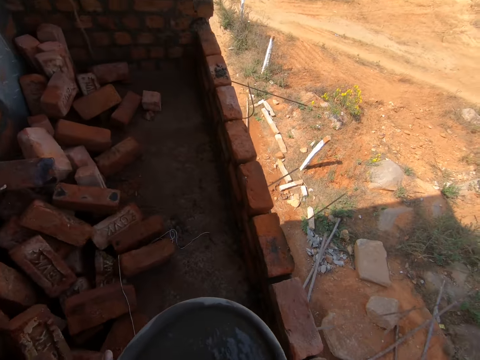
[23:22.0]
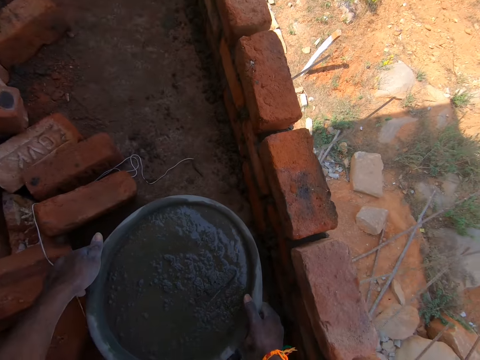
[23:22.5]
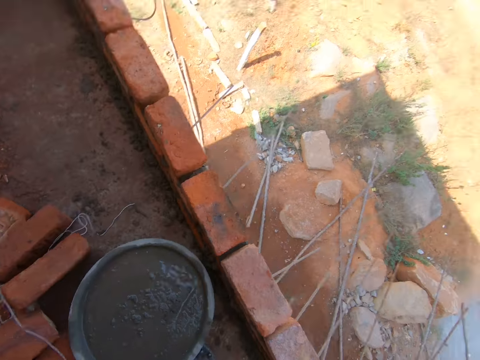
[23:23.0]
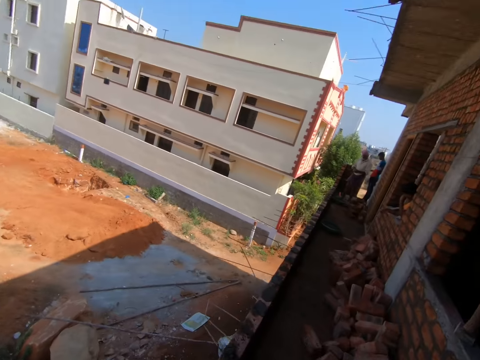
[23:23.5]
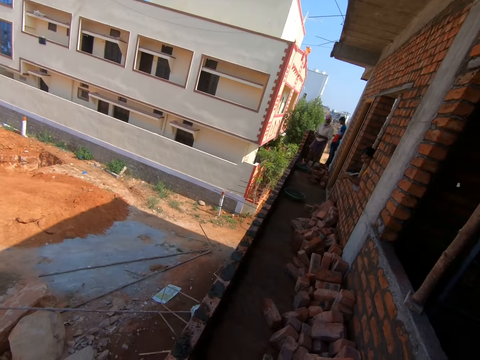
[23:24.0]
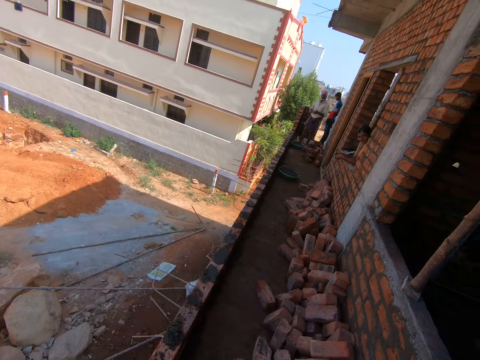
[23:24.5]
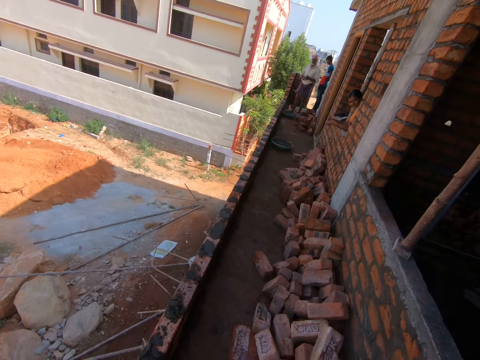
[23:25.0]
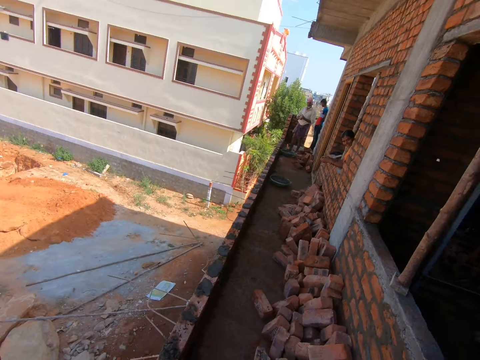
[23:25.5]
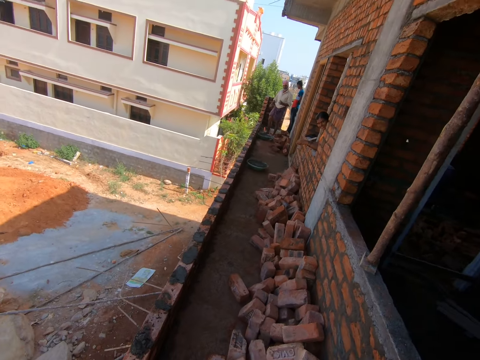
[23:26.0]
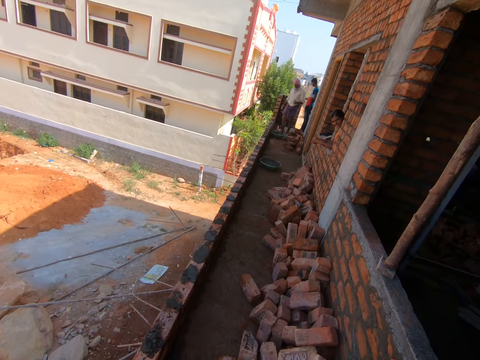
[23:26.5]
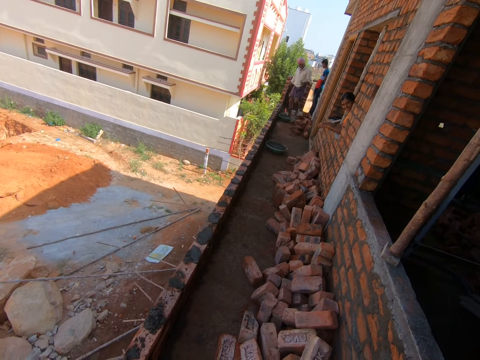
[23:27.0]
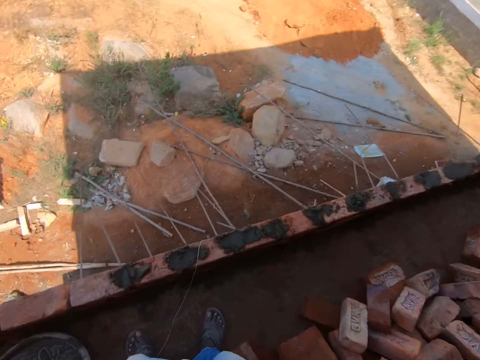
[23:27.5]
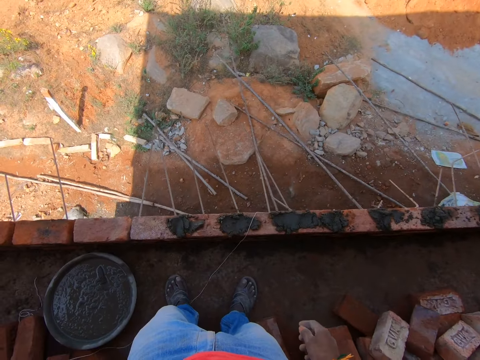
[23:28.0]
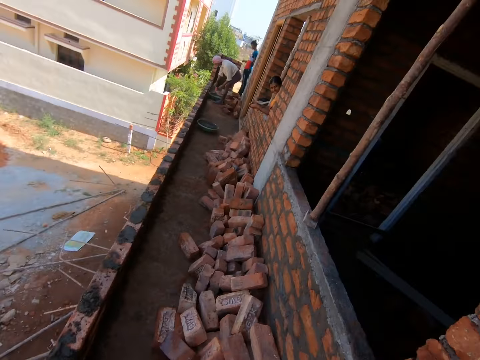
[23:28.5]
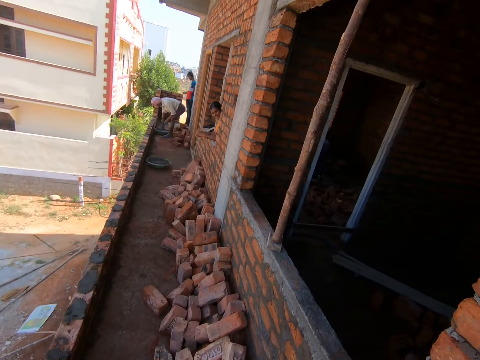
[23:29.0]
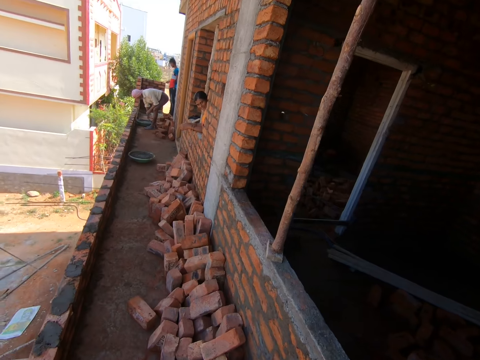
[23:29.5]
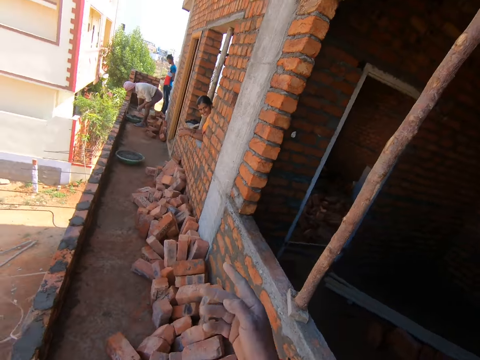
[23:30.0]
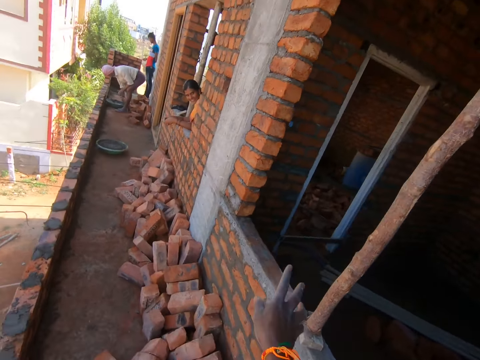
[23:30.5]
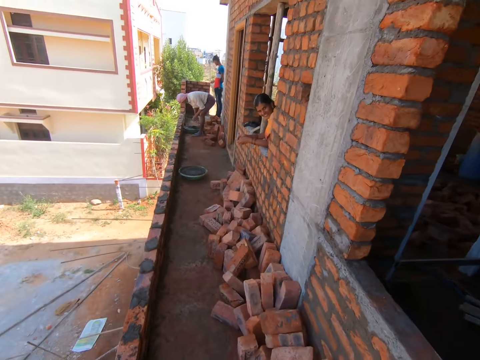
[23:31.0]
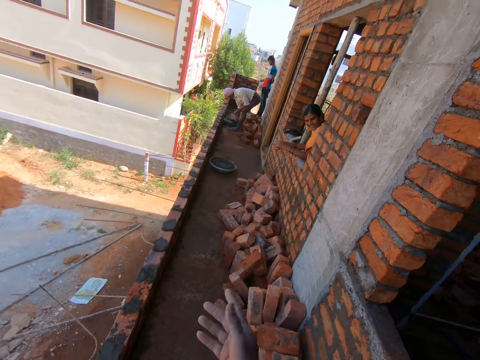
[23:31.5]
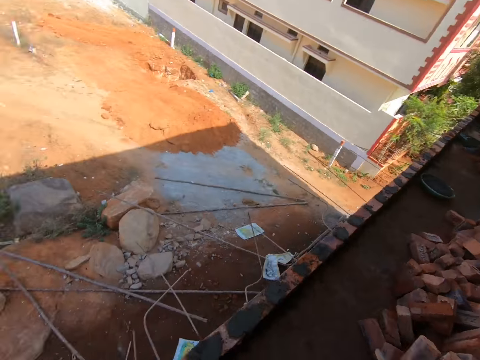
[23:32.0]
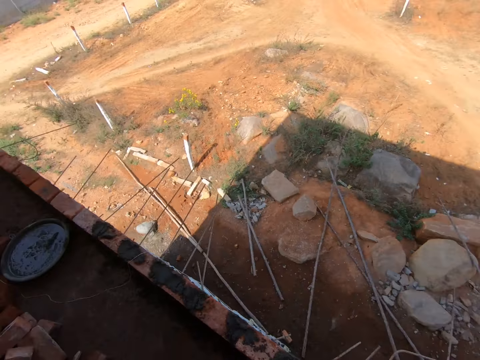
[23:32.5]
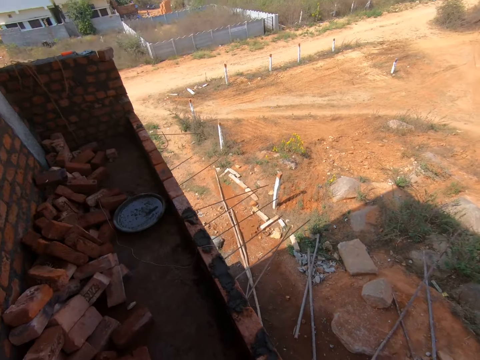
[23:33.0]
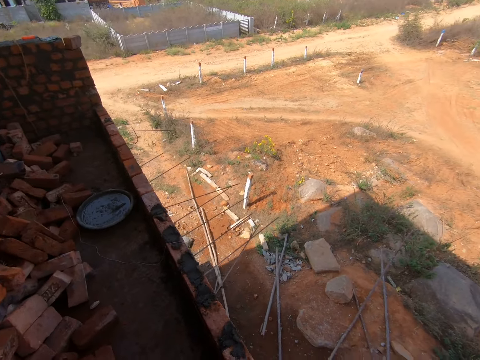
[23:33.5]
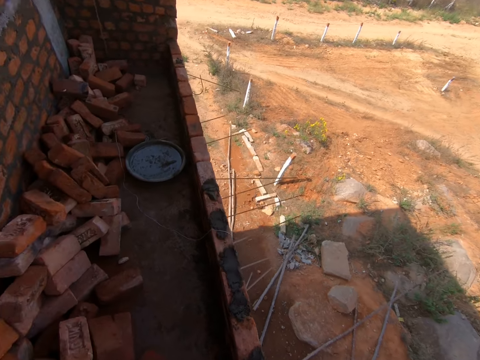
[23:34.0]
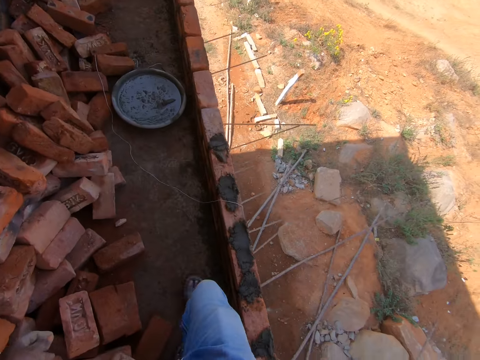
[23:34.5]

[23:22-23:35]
The camera wearer moves around. They place the bucket on the floor. They talk to the person. They walk around.

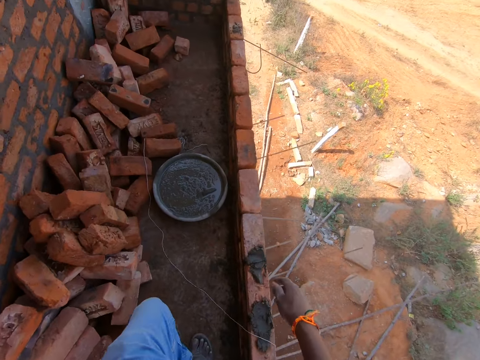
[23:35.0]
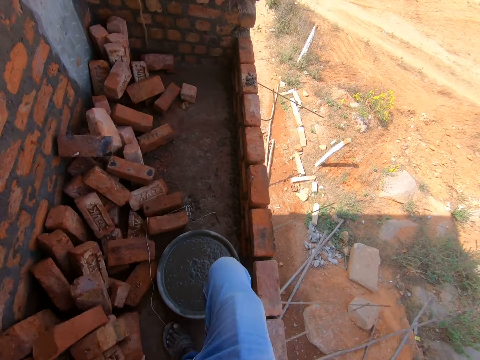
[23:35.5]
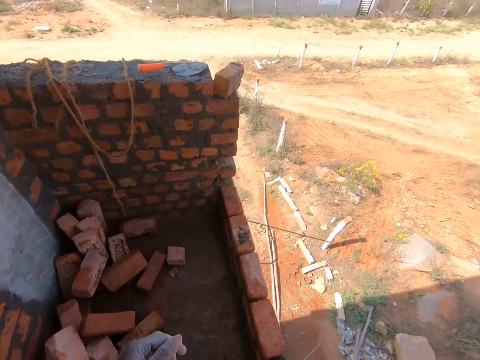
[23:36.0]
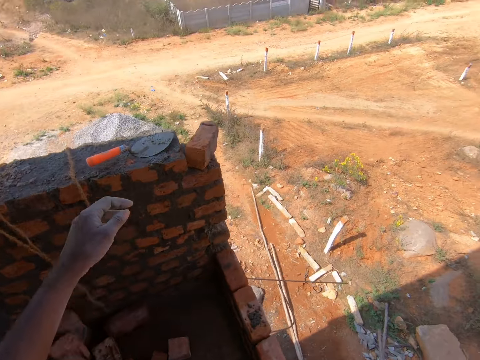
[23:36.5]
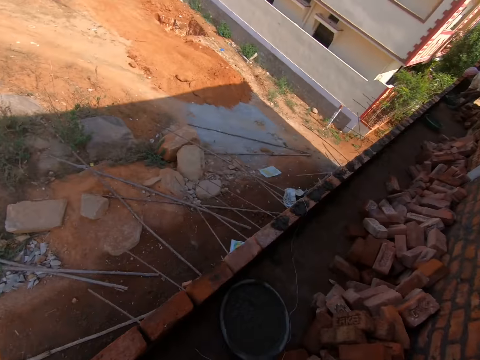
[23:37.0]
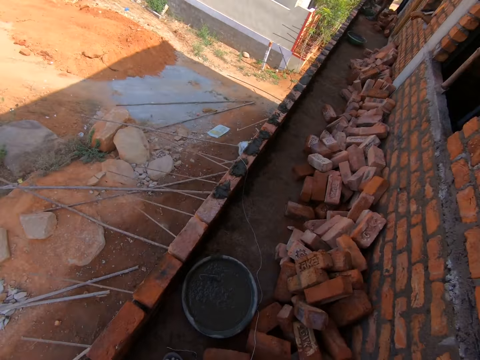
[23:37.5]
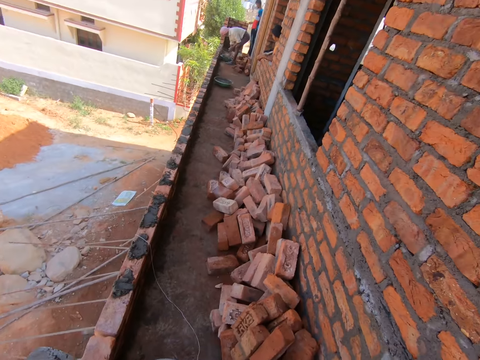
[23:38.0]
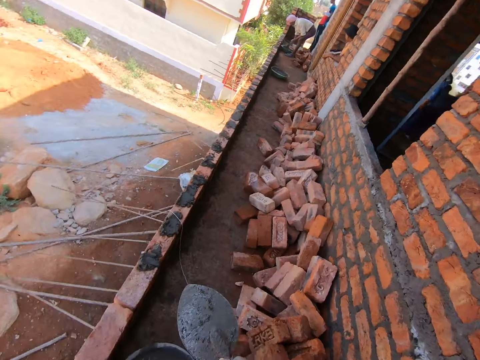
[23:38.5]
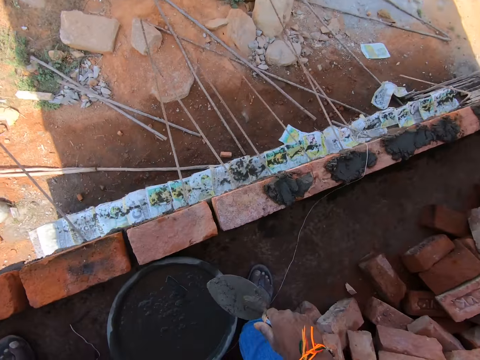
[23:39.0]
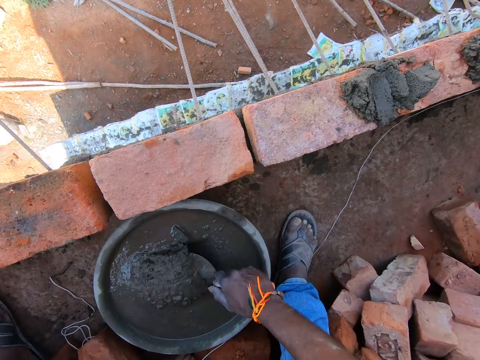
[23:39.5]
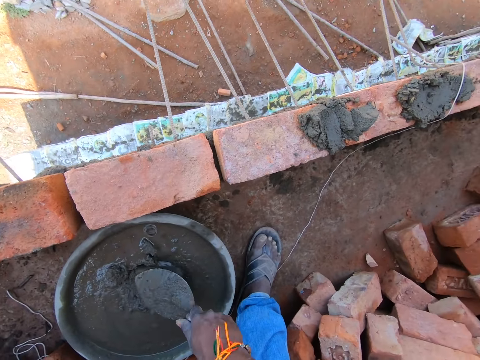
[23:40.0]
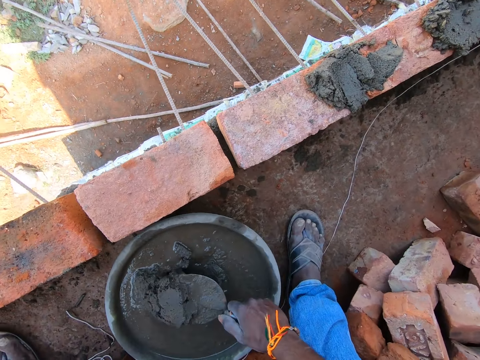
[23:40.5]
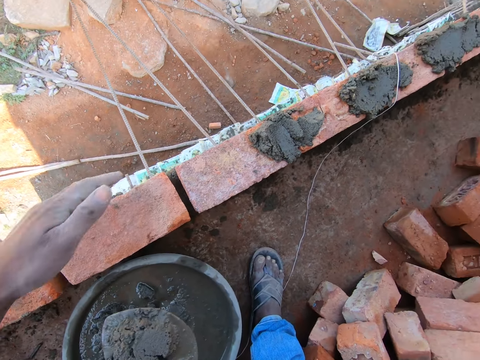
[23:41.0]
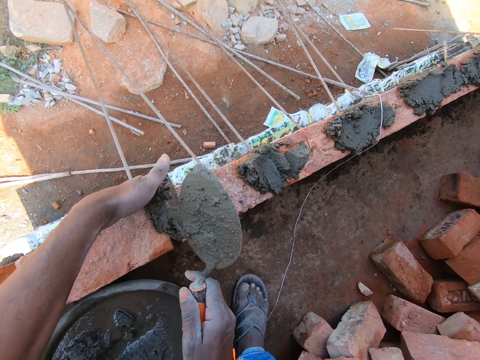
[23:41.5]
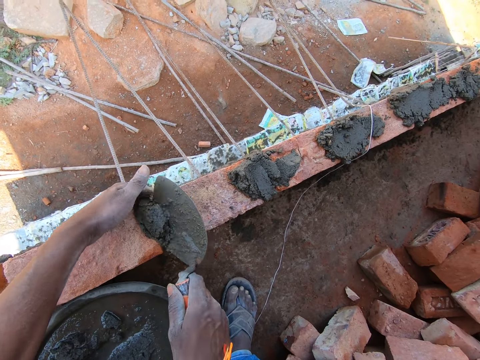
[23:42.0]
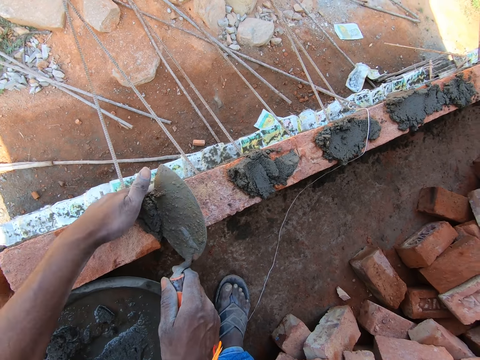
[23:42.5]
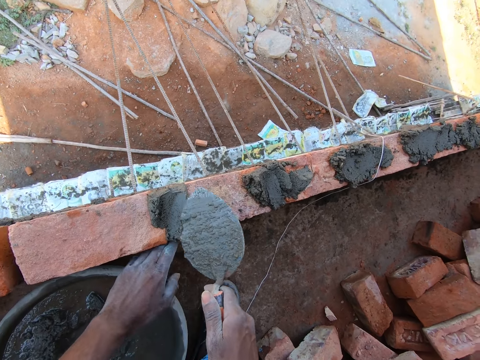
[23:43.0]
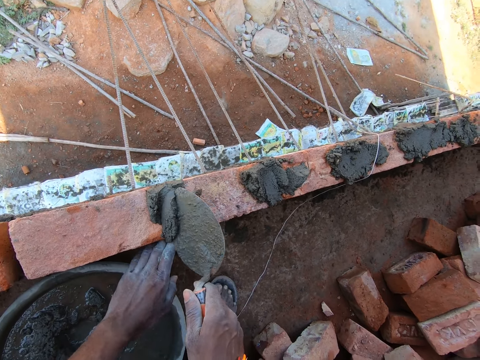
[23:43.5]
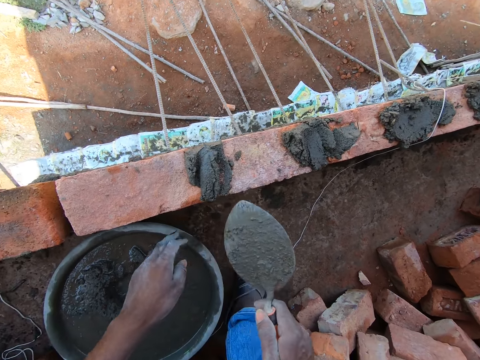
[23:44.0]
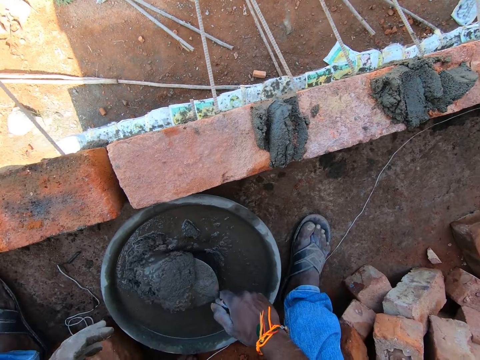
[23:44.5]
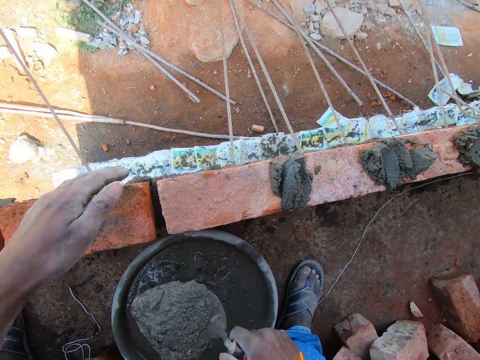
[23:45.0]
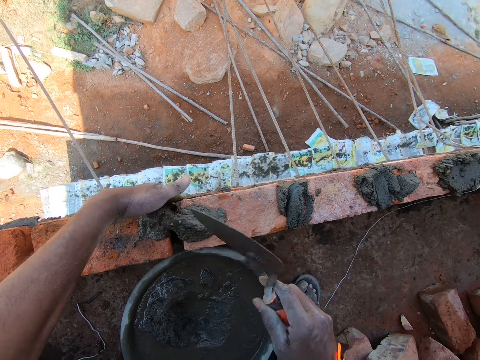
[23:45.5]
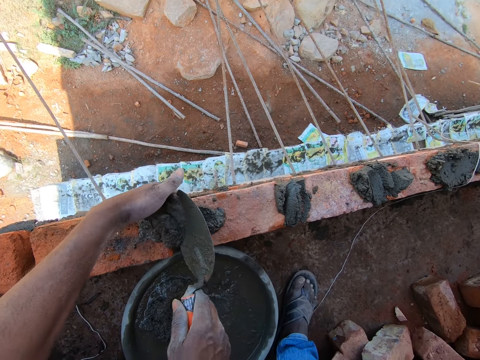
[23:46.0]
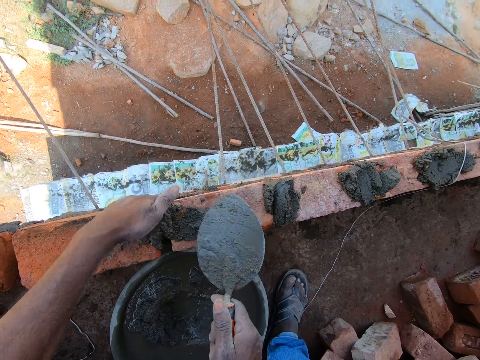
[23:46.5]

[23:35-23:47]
The camera wearer holds a trowel. They mix cement with the trowel. They apply the cement to a wall.

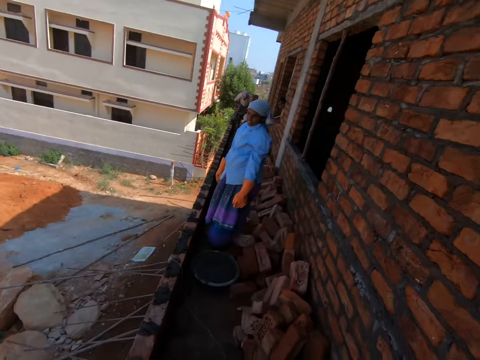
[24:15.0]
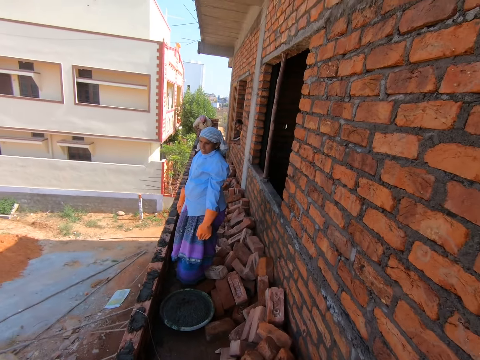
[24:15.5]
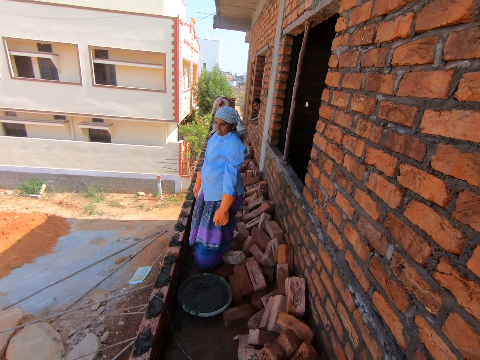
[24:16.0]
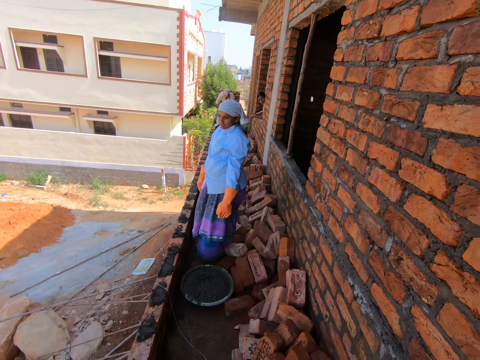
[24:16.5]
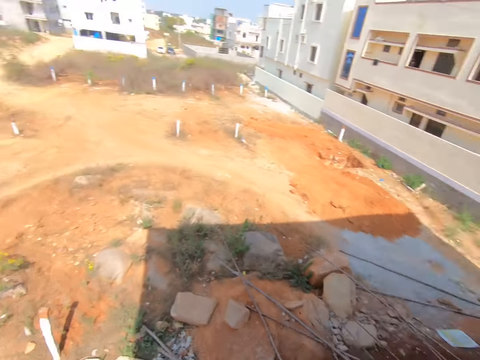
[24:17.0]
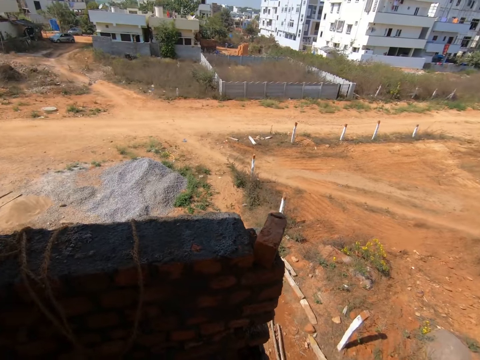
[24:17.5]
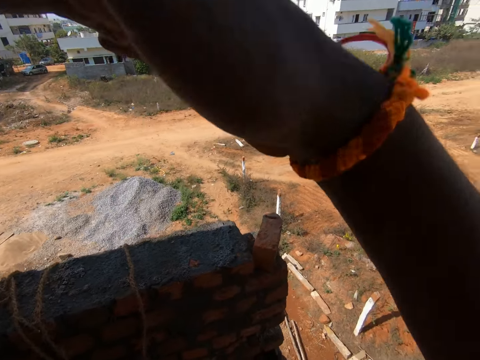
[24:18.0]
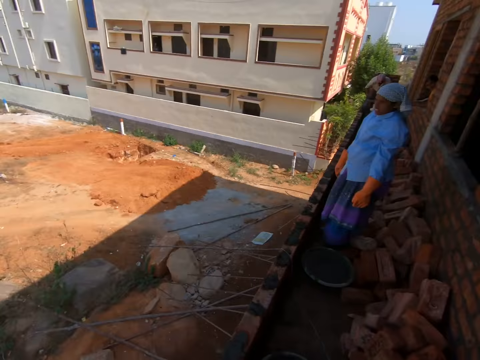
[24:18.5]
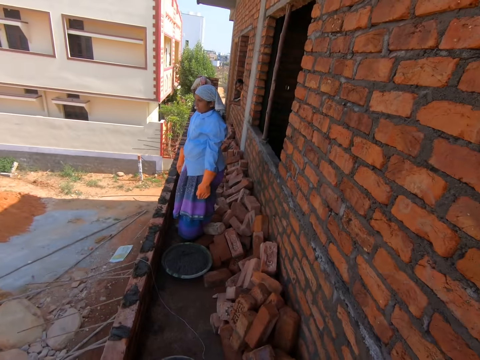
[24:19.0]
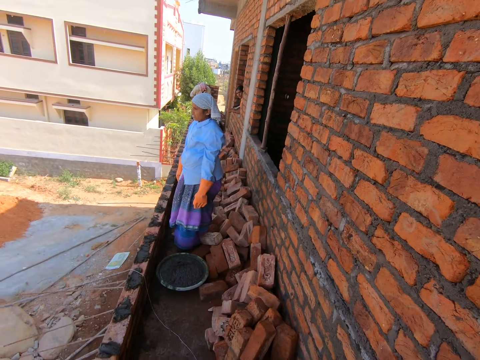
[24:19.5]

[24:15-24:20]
The camera wearer interacts with a person. They look around.
